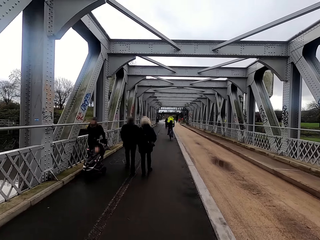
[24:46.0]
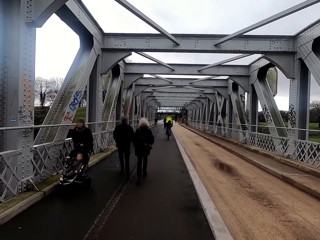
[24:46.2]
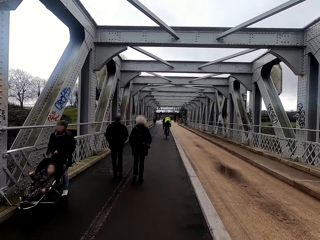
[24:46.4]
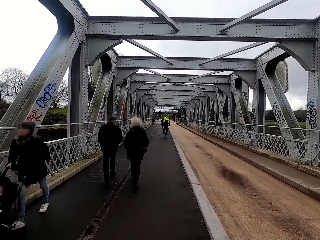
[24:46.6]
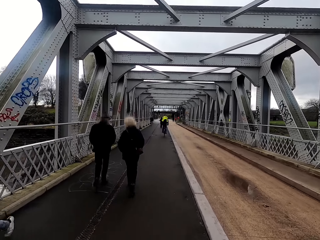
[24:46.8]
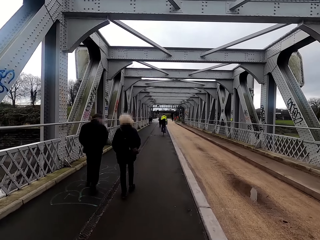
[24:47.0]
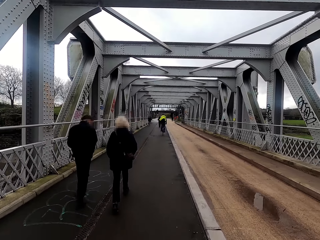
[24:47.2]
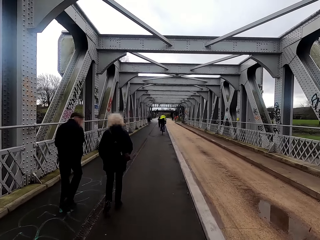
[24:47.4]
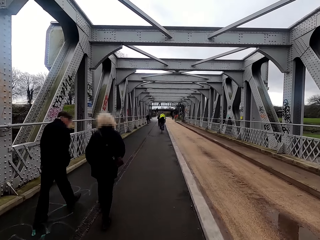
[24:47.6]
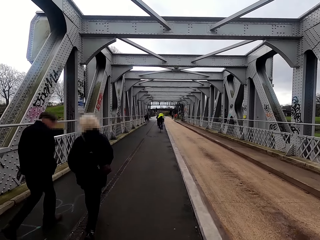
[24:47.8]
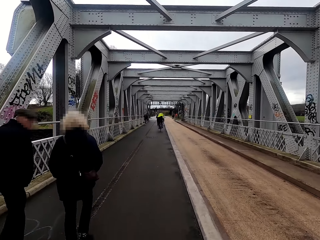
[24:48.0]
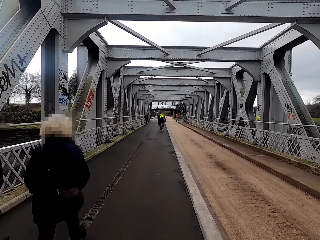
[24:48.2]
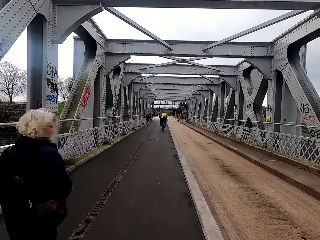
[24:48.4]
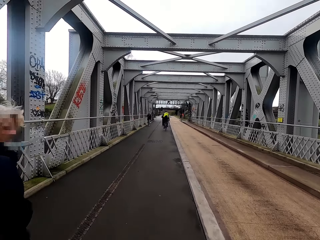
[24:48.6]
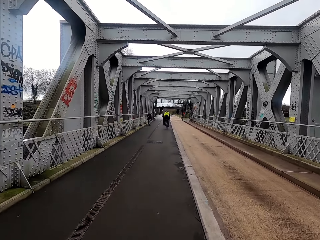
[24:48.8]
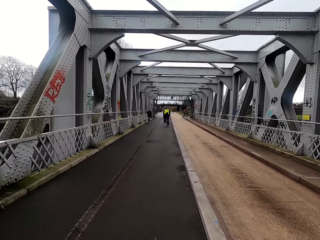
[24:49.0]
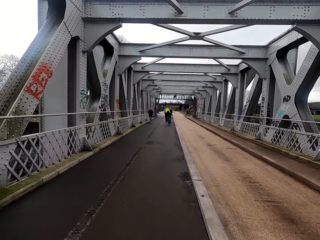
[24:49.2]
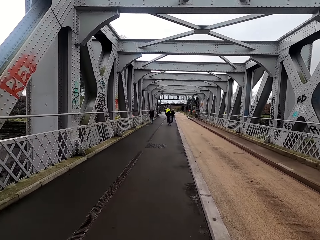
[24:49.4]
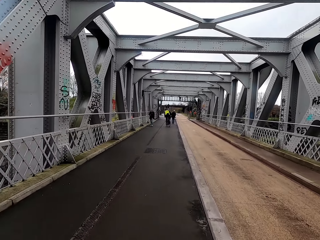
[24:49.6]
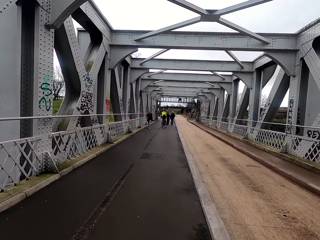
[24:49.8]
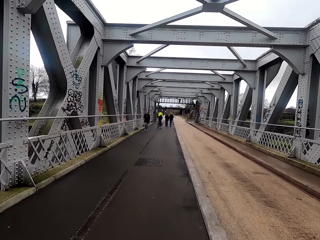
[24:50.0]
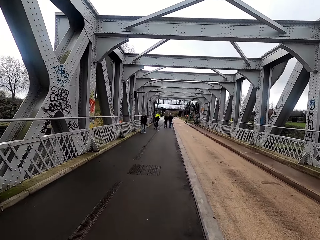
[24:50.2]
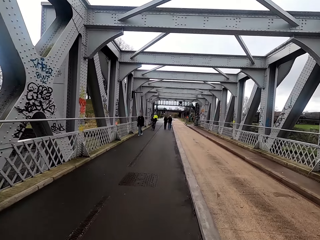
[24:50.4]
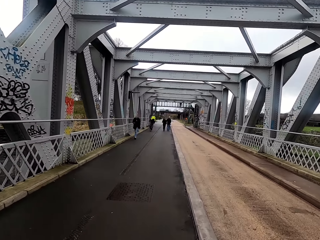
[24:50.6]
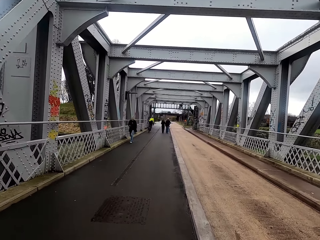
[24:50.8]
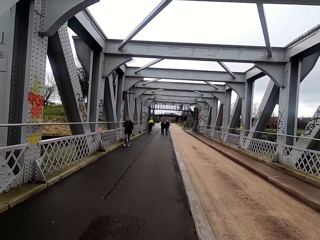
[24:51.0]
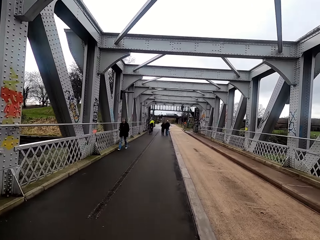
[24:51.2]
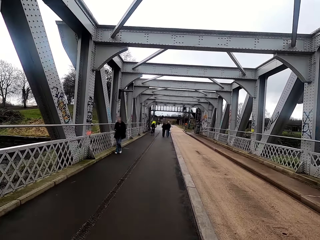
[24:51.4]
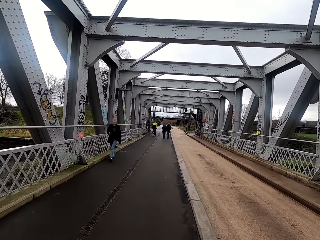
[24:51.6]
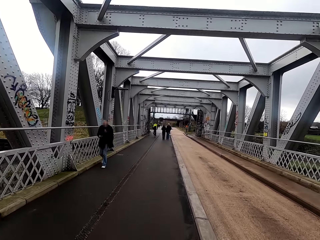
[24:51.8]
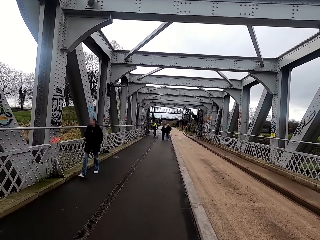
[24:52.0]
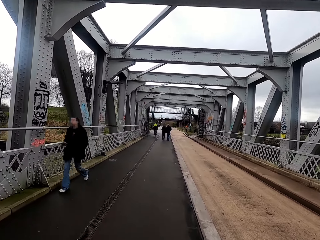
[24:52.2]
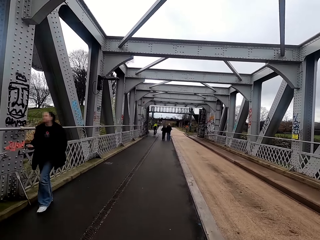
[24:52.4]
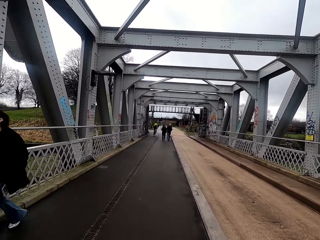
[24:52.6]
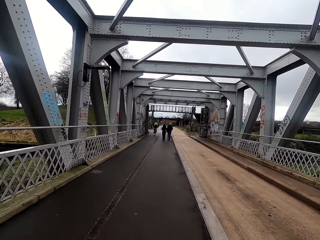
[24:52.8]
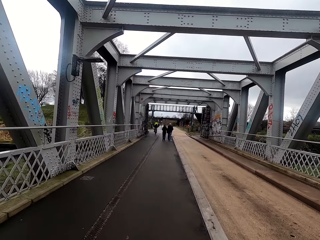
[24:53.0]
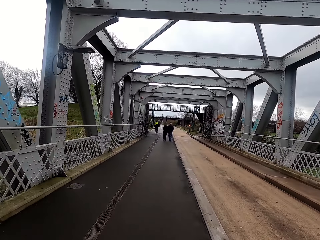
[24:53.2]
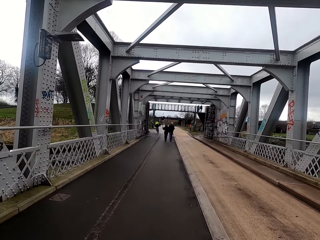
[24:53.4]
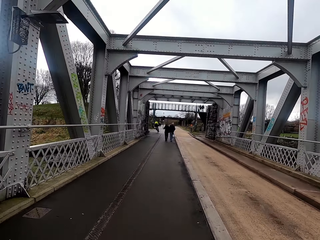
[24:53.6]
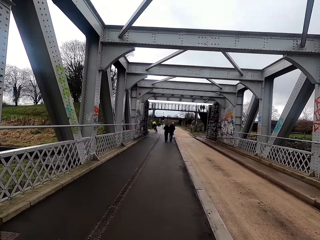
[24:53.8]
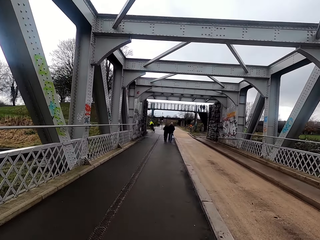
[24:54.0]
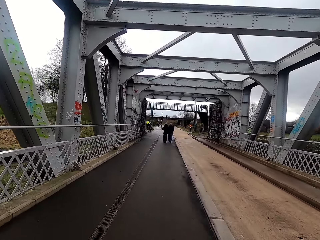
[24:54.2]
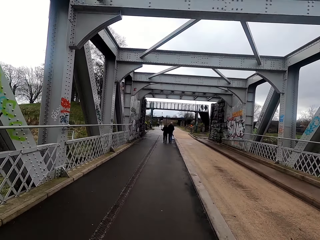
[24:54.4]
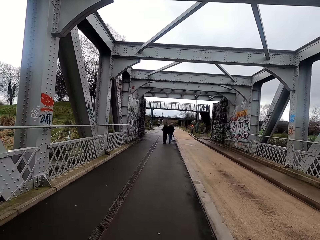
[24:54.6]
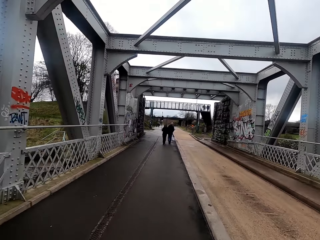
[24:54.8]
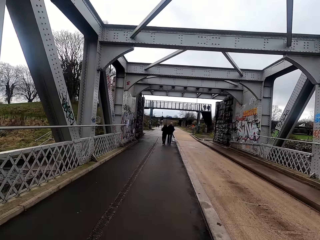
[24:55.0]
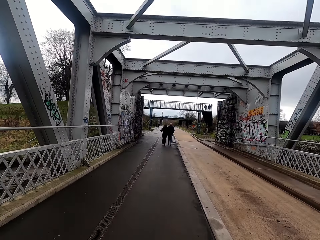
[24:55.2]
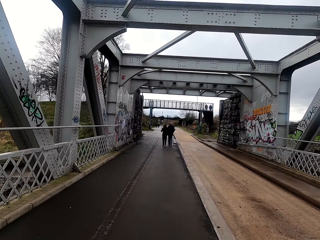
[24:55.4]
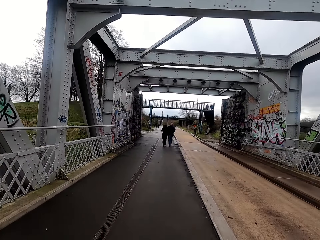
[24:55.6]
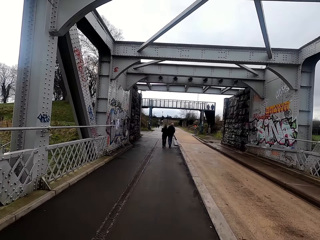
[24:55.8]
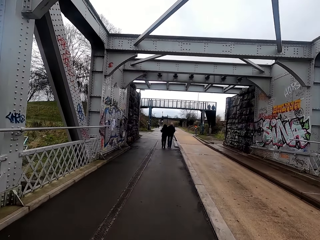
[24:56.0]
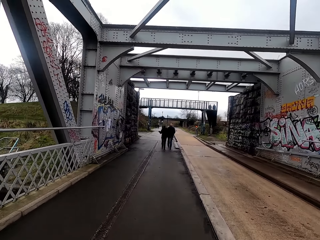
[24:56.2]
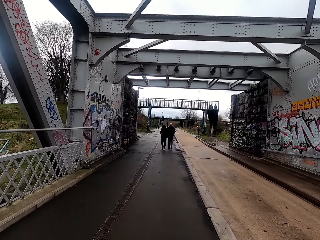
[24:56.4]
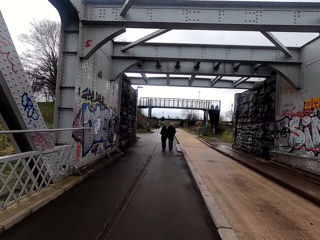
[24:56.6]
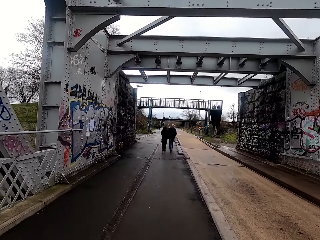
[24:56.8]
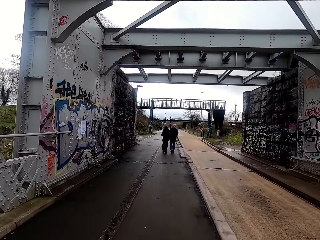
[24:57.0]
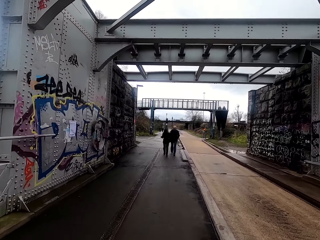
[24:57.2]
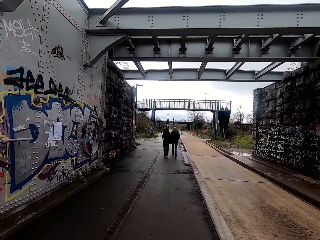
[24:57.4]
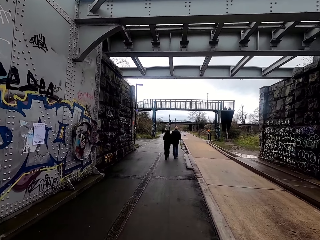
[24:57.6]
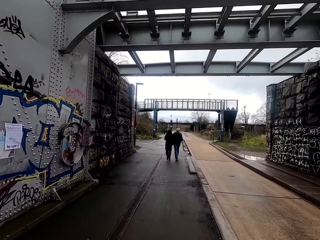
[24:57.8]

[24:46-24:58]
The camera wearer rides the bicycle past a baby. They ride the bicycle past a woman. They ride the bicycle past a man. They ride the bicycle past another woman. They ride the bicycle past another woman.

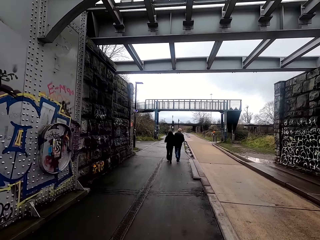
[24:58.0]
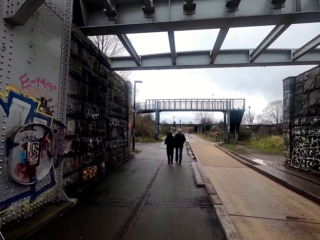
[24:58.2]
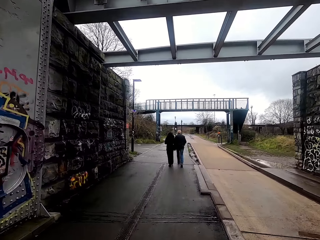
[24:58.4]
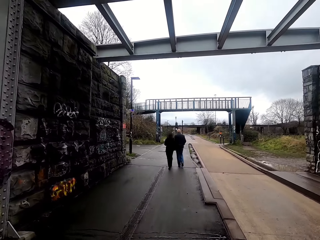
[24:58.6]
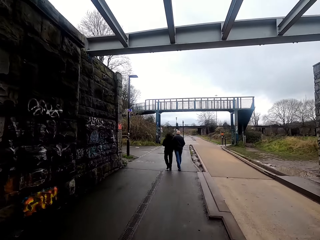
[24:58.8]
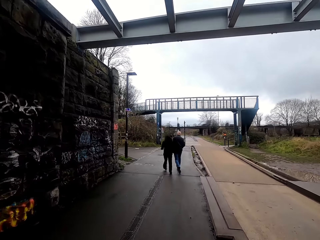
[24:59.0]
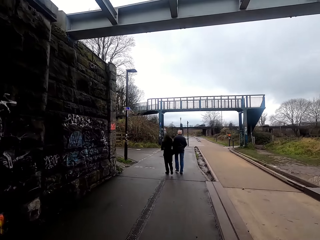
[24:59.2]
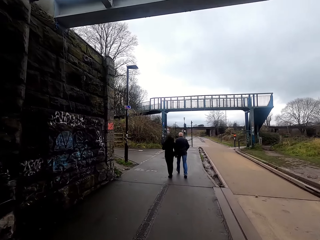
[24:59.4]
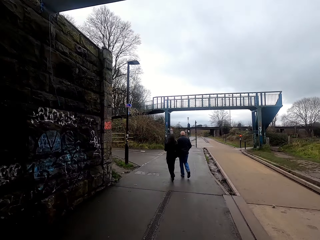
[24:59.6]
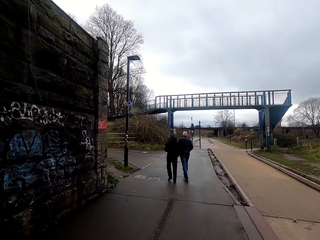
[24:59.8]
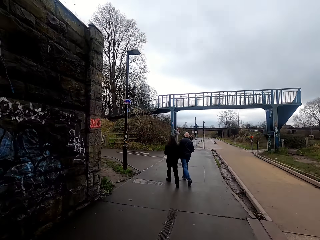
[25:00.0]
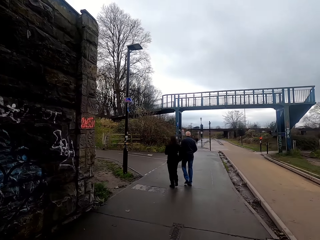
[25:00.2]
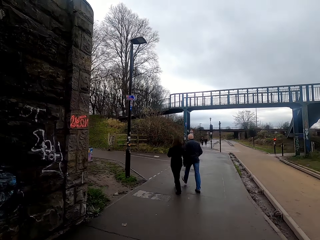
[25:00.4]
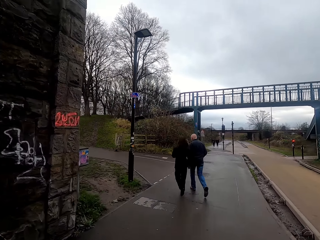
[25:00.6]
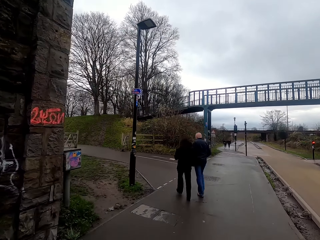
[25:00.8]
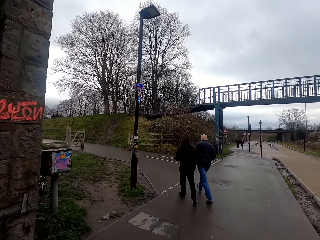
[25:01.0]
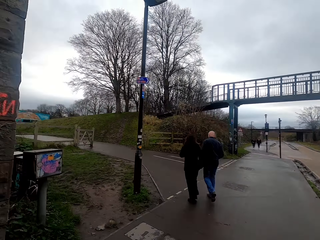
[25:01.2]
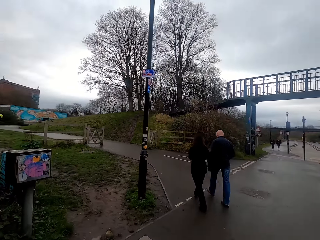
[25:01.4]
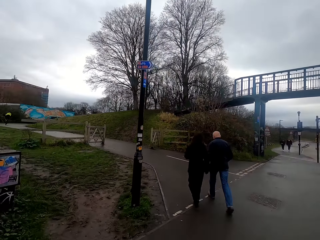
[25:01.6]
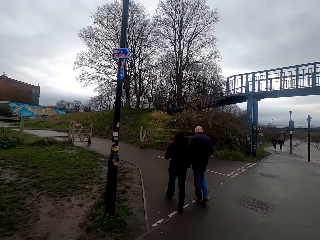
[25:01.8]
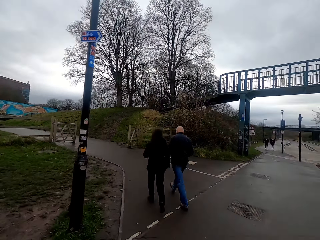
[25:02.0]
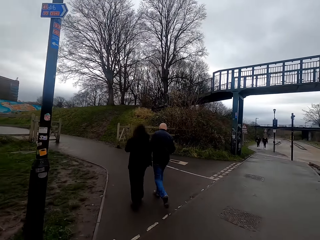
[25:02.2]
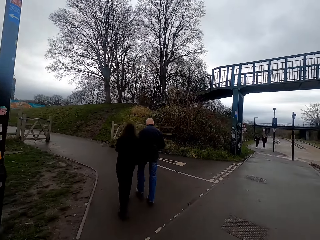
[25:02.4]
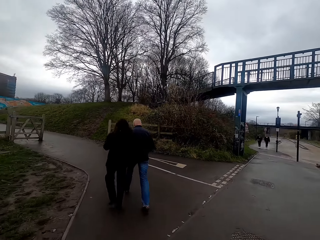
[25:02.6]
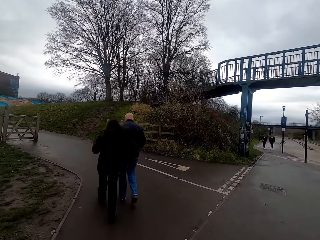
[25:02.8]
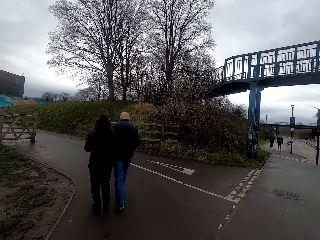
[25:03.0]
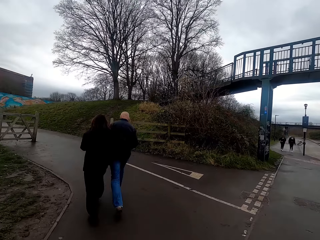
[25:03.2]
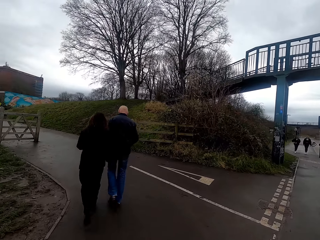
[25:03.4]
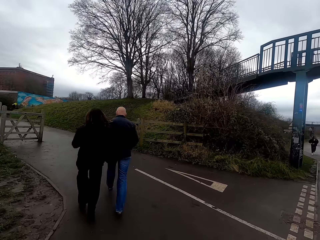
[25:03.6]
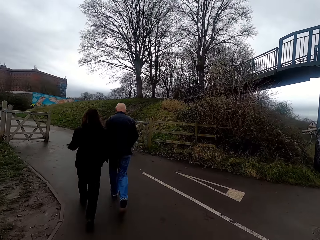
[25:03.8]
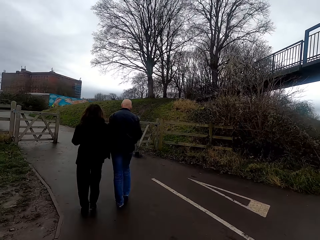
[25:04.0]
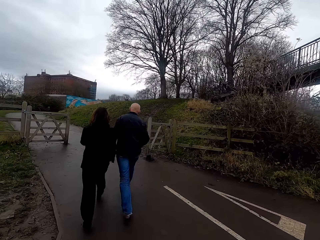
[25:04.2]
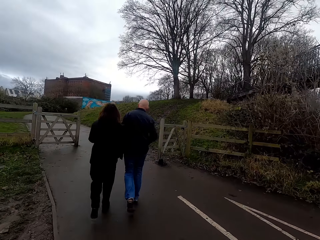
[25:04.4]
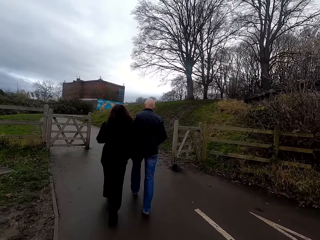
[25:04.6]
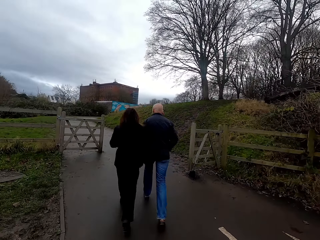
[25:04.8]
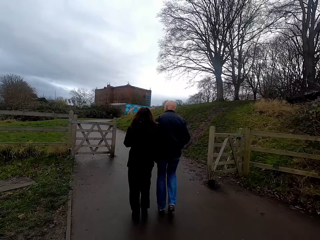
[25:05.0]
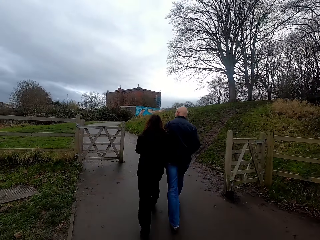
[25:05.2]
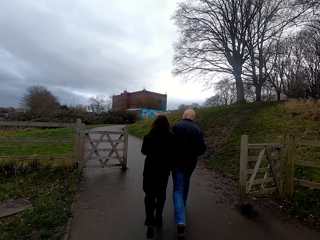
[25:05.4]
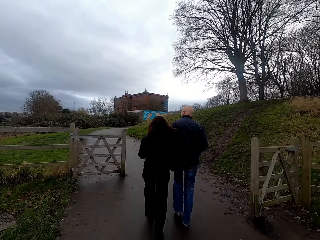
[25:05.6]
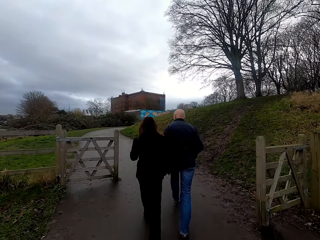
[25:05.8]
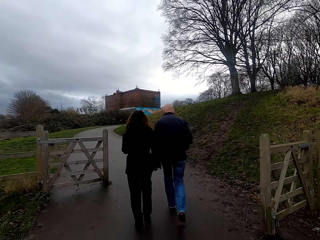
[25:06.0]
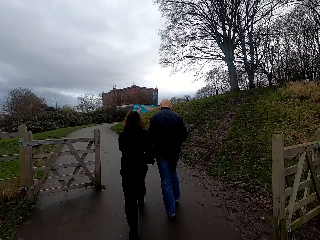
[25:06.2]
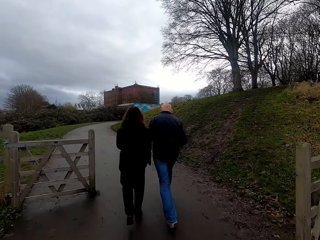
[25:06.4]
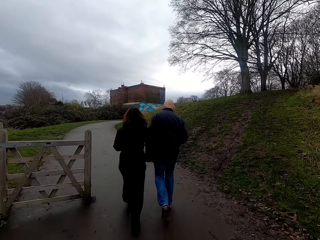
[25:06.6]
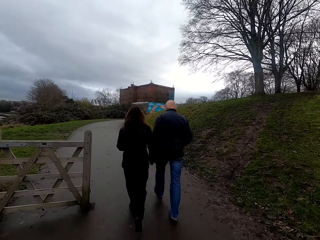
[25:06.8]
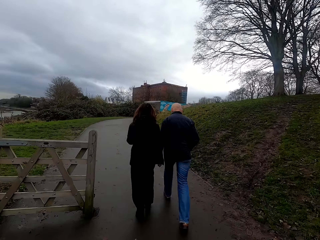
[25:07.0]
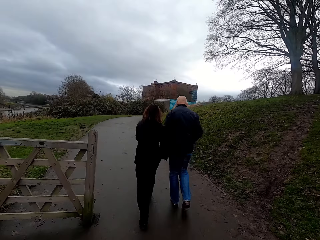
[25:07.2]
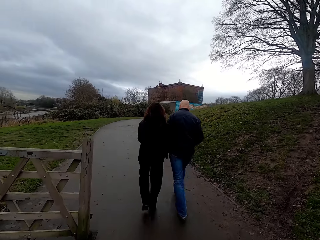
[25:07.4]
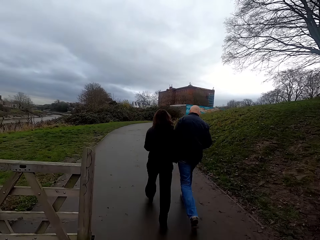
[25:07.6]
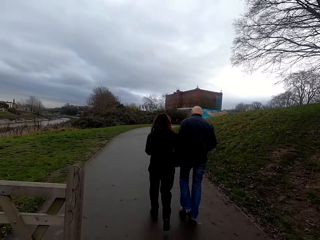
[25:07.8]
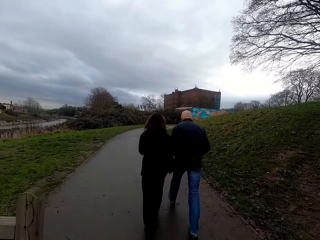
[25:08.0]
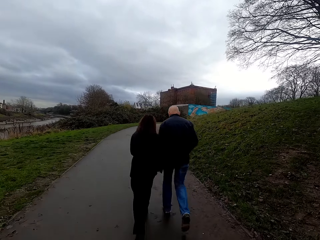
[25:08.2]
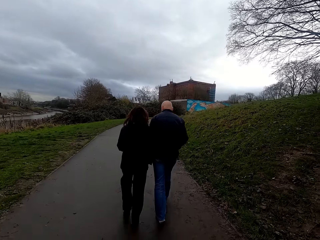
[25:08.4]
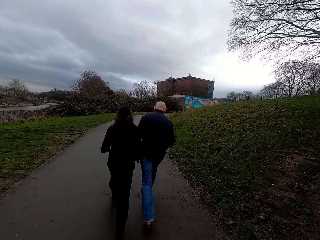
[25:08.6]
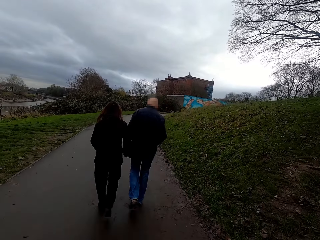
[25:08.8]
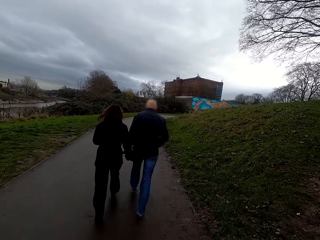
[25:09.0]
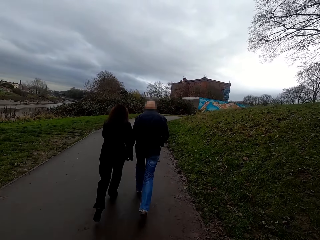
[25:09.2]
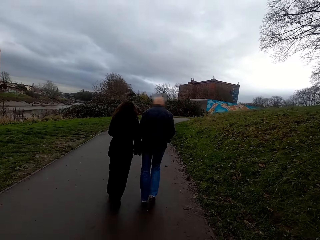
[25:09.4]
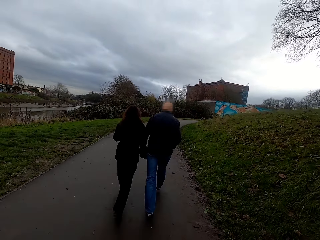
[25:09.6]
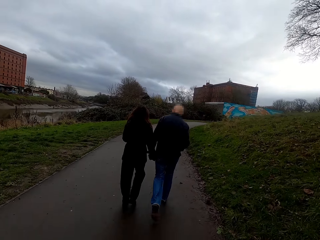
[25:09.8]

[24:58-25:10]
The camera wearer turns left while riding the bicycle.
